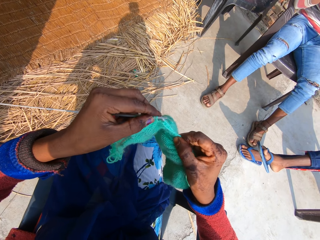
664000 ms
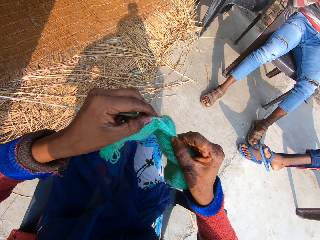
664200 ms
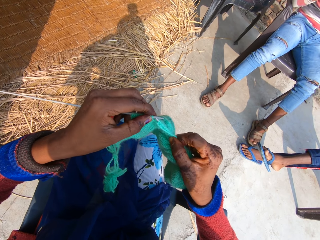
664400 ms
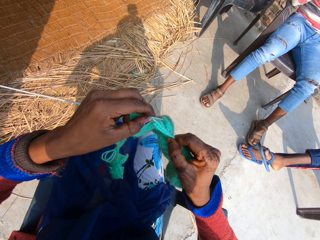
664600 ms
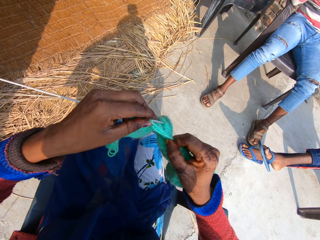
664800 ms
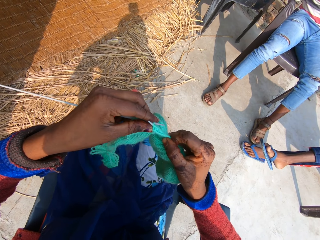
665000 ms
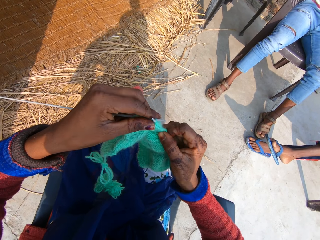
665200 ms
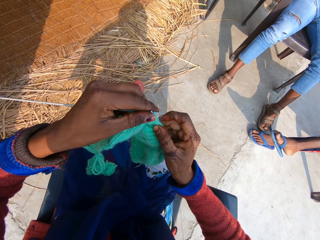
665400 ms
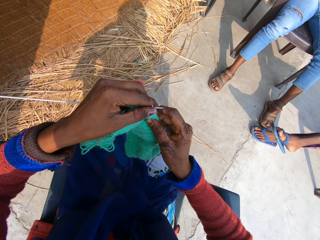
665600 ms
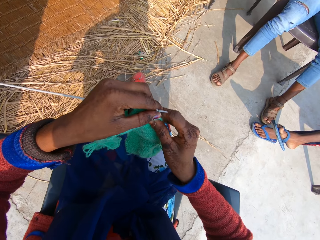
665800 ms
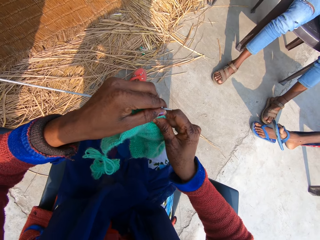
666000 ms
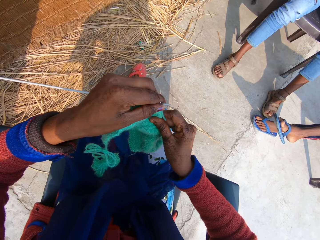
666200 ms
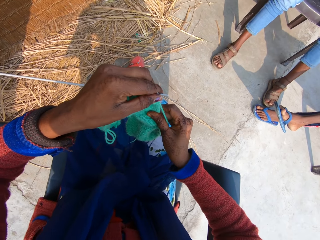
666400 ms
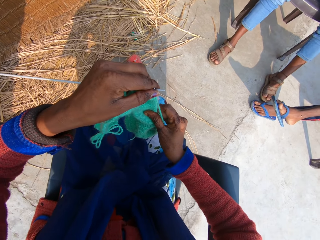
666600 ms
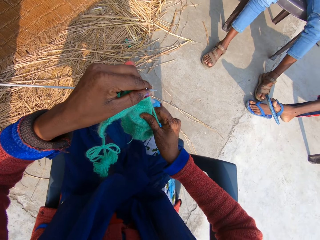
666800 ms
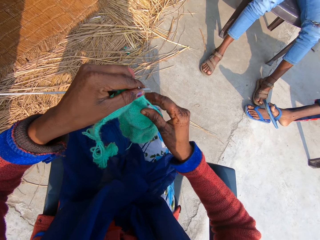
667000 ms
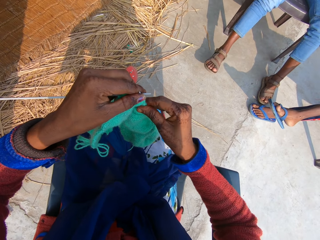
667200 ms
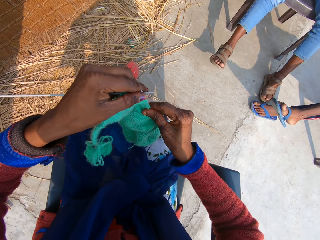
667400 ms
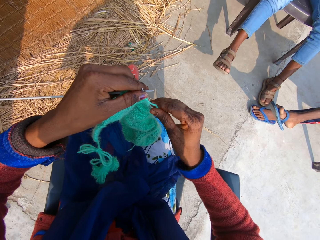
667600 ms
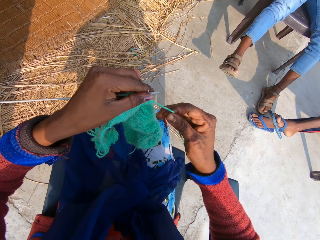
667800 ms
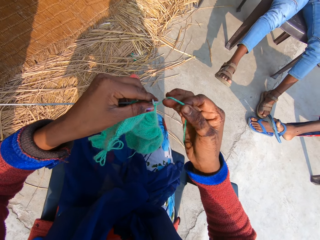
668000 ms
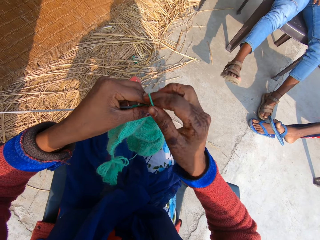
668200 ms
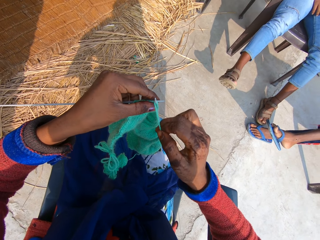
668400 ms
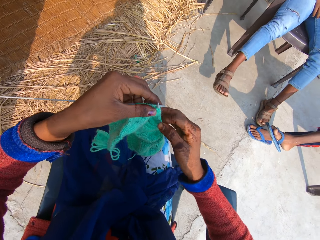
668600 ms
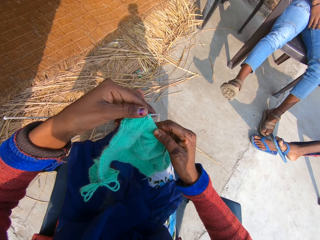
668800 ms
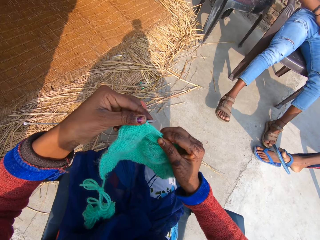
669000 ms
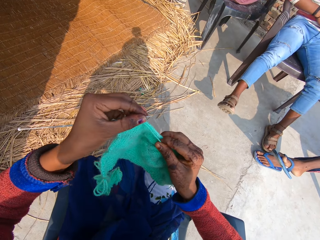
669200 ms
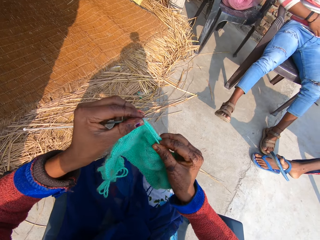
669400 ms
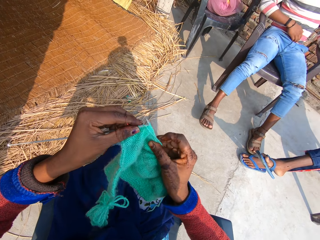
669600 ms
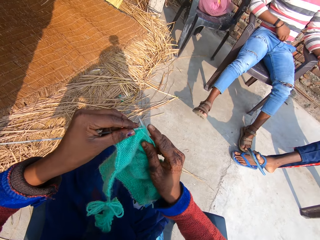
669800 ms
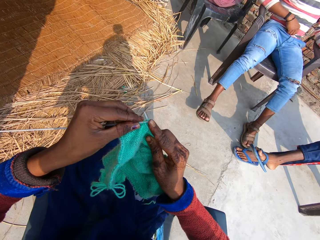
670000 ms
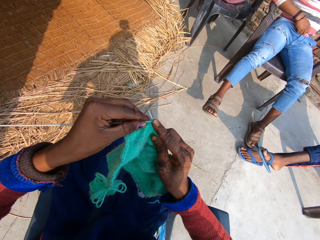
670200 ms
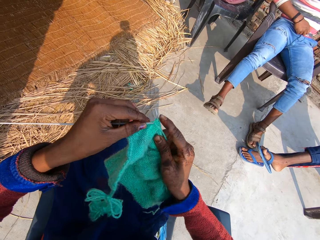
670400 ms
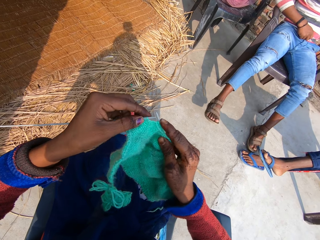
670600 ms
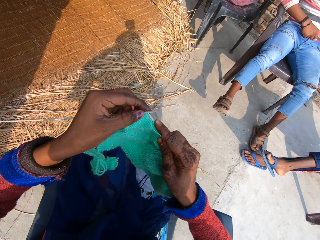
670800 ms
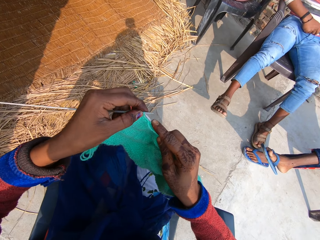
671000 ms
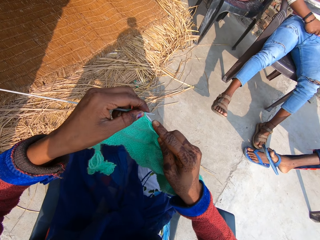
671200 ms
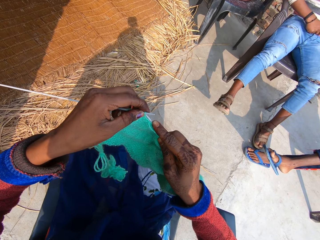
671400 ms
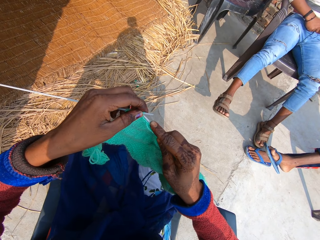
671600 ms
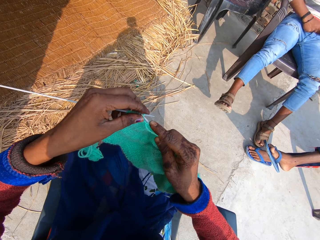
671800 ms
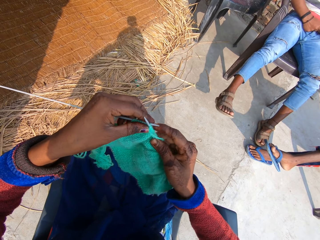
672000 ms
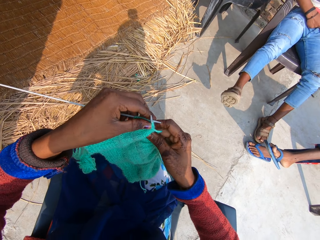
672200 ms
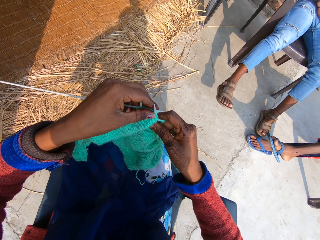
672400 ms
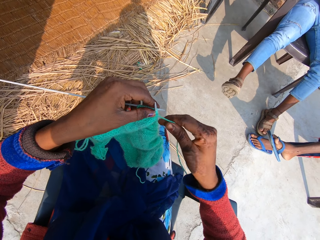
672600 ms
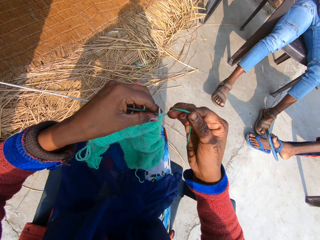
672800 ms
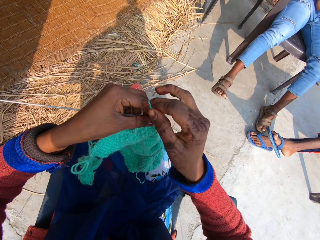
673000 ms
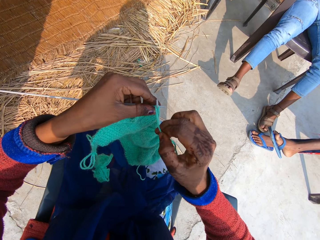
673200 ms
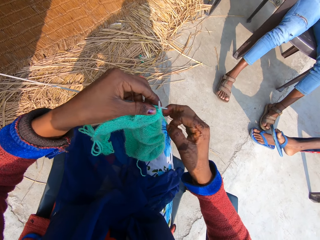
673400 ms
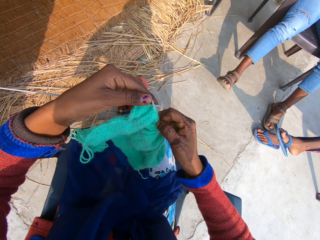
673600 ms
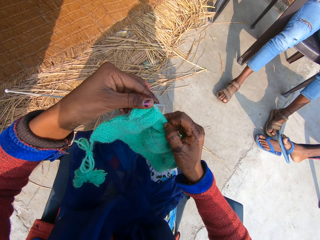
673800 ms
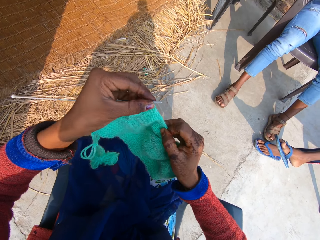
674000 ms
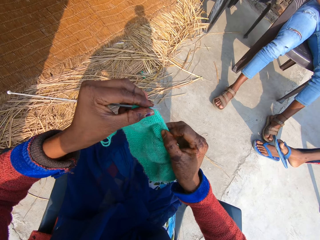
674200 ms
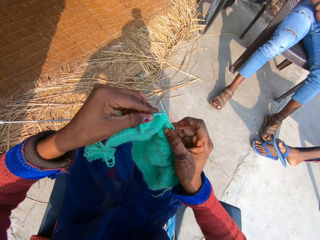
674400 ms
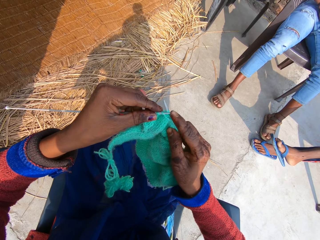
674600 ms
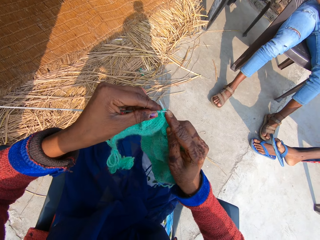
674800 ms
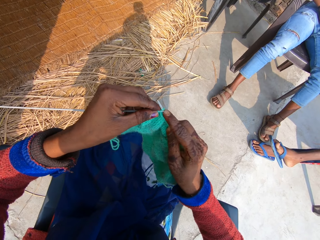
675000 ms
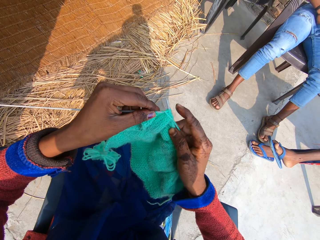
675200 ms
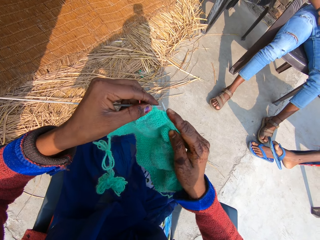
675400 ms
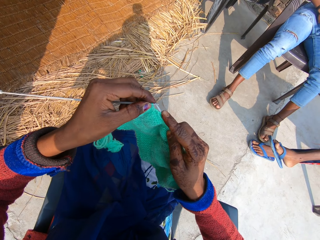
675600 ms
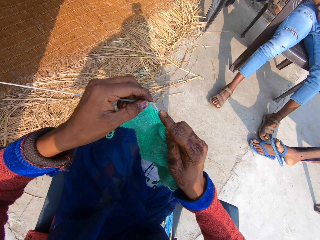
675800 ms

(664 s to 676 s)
The camera wearer talks with the boy.

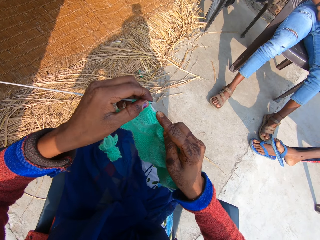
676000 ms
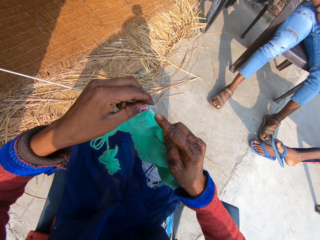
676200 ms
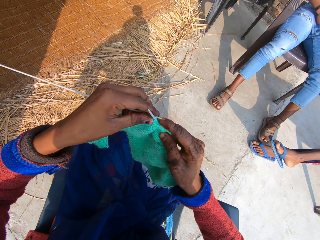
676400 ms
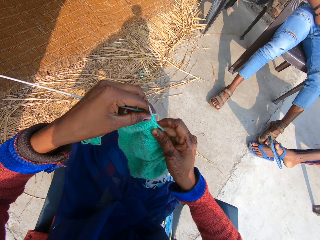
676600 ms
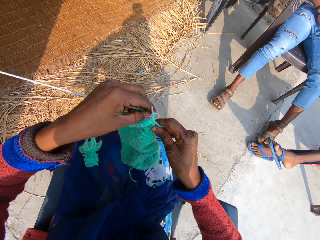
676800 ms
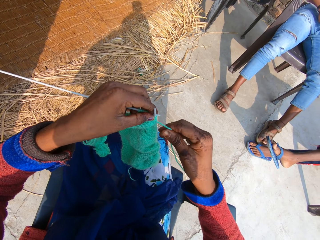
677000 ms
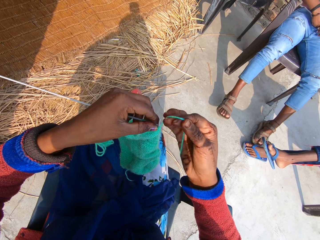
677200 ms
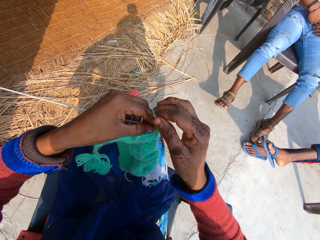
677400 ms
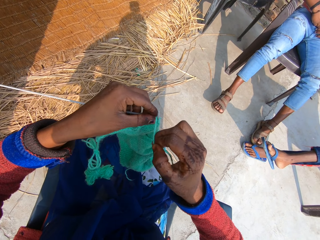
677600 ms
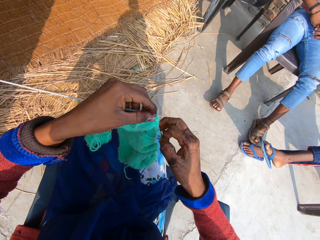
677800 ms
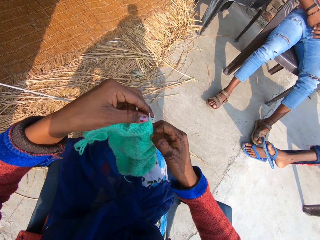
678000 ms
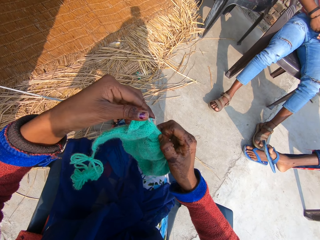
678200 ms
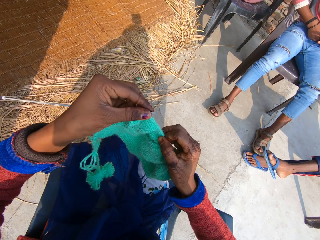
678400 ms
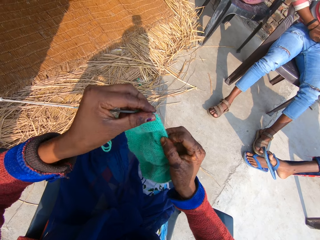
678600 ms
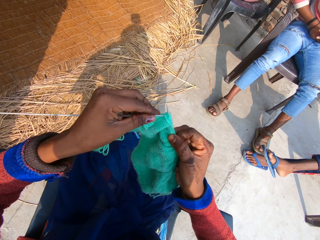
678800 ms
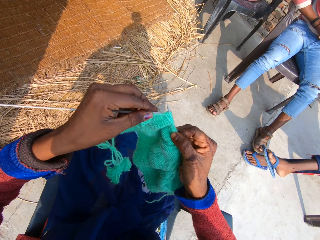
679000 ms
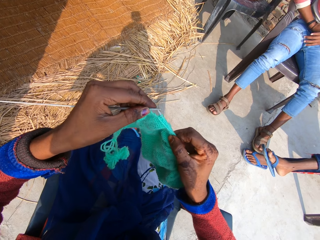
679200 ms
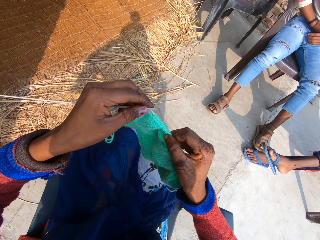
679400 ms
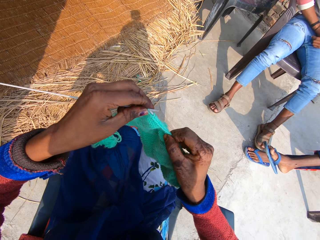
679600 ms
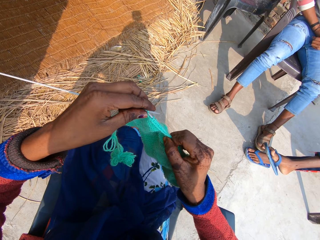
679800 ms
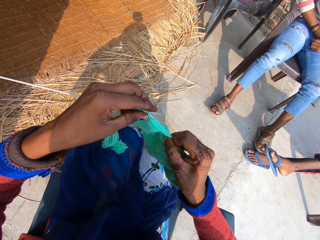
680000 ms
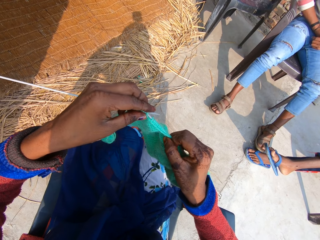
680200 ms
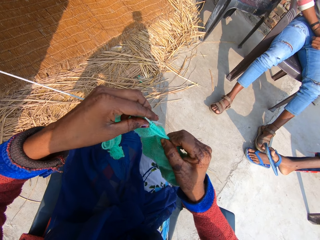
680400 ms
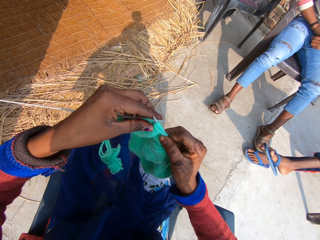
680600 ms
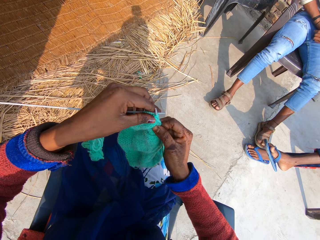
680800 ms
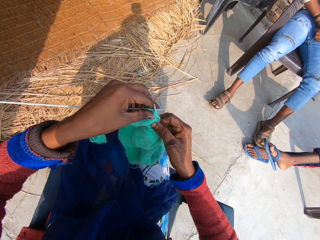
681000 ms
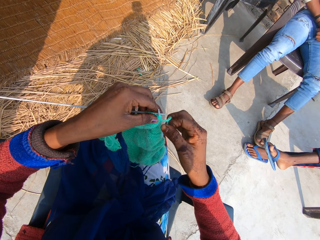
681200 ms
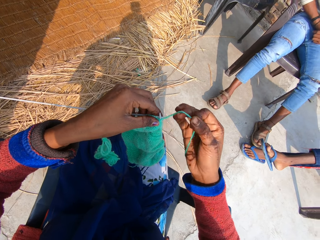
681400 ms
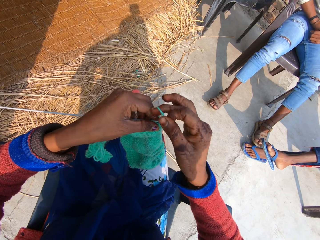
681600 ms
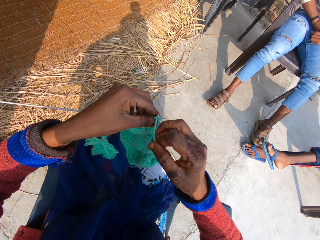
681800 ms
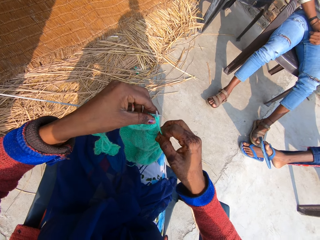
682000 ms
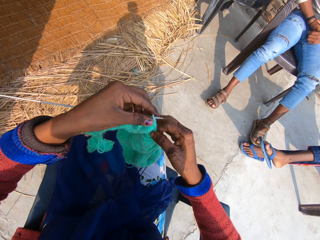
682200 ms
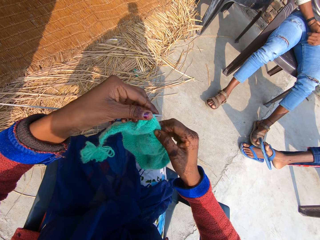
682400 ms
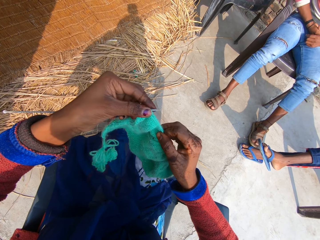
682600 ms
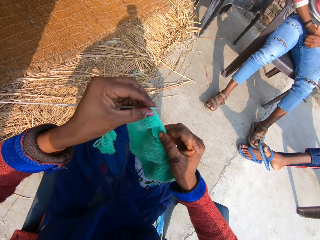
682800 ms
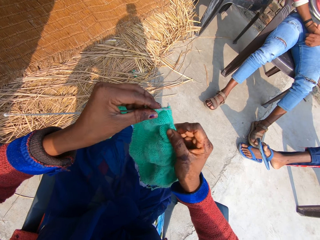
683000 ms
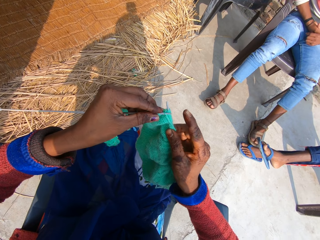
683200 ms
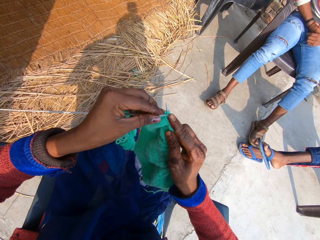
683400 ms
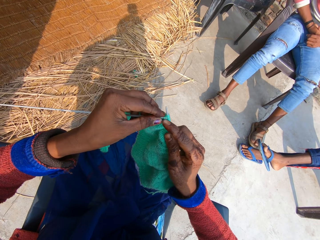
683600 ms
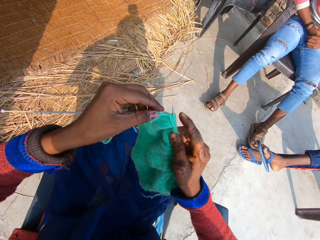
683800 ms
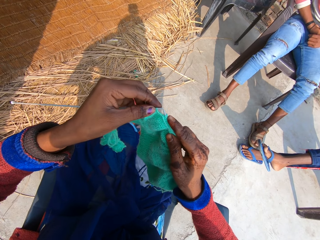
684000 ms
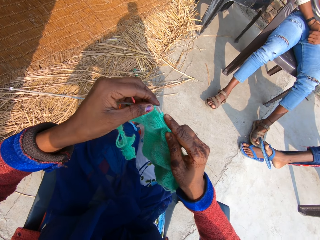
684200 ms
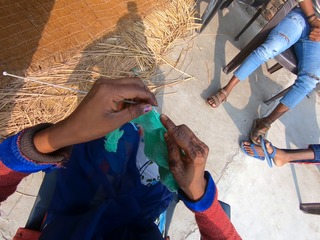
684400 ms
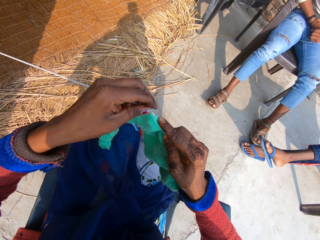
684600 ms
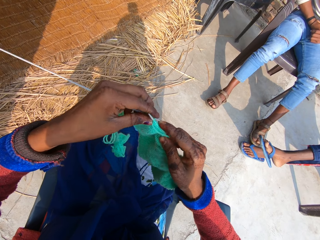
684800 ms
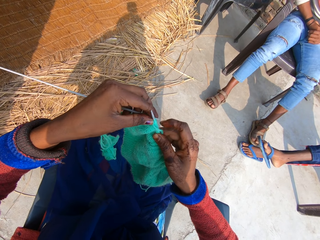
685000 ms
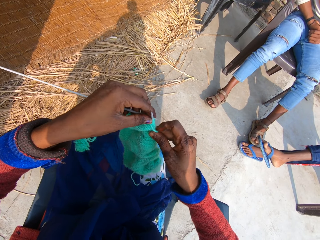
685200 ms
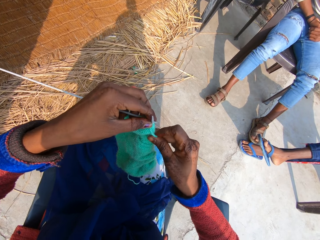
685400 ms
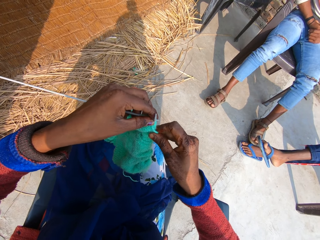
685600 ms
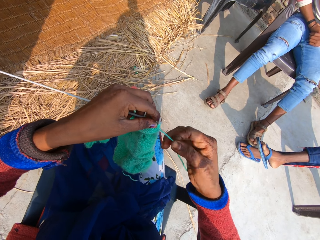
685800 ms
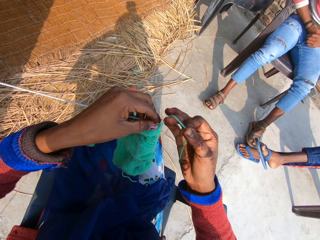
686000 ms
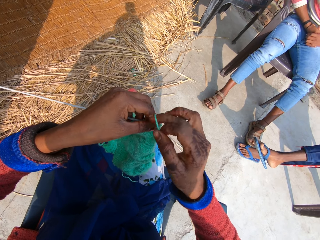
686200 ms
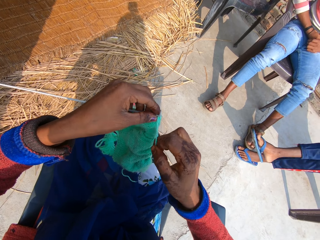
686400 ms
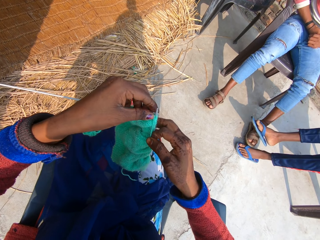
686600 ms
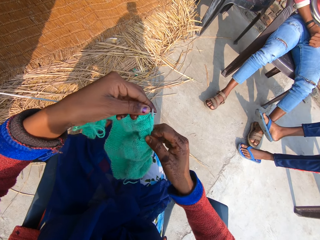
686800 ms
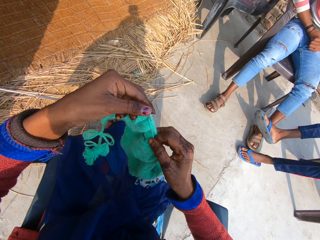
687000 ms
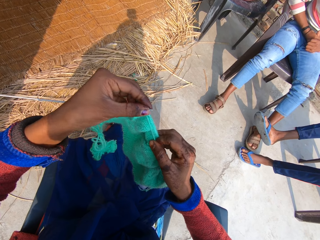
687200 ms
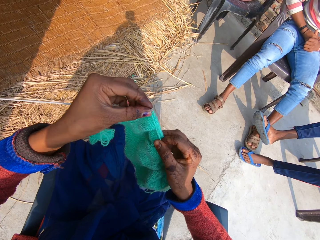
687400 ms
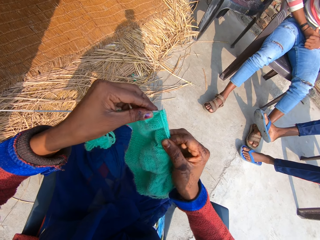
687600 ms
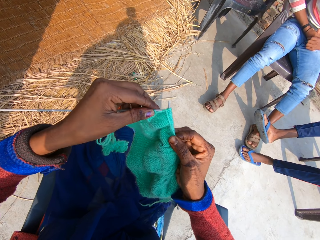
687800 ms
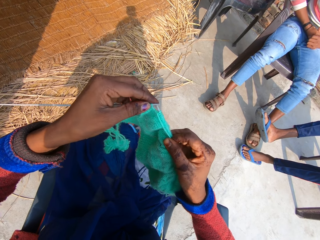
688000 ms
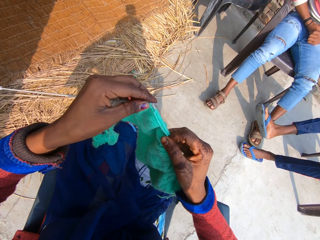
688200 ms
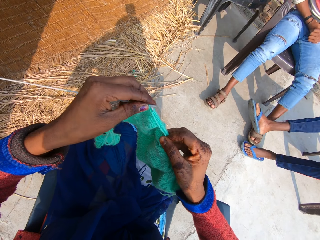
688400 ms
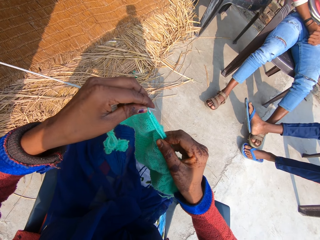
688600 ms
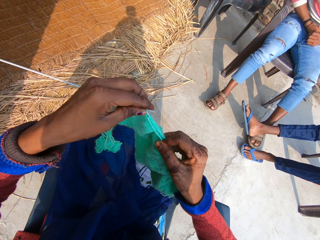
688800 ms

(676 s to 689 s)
A boy steps on another boy. The other boy puts his right leg on the first boy's left leg.
